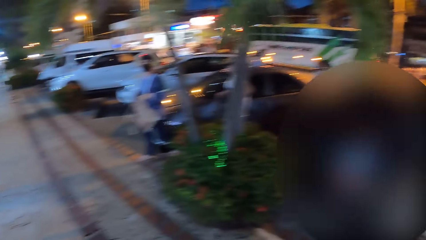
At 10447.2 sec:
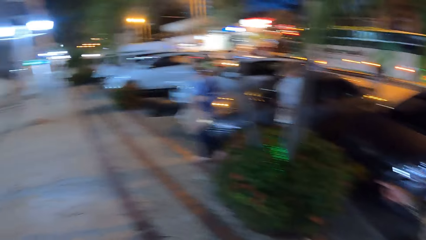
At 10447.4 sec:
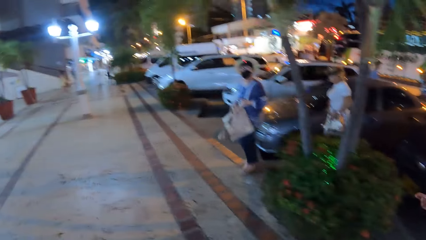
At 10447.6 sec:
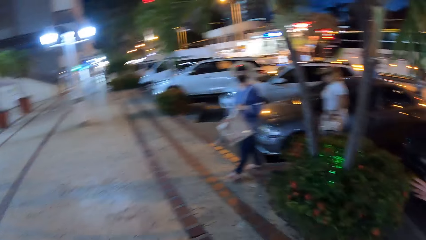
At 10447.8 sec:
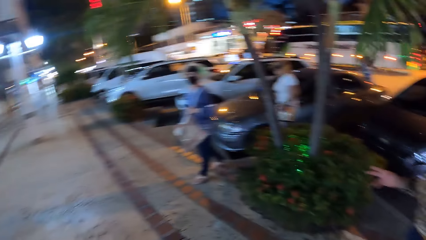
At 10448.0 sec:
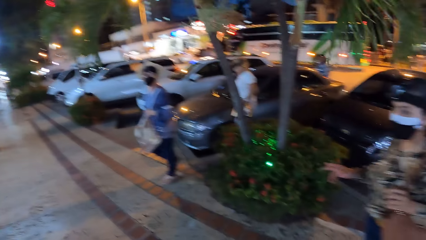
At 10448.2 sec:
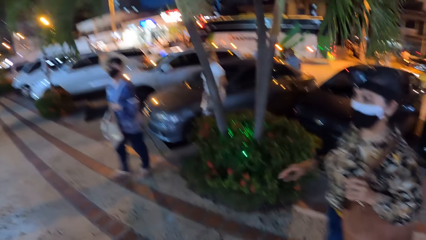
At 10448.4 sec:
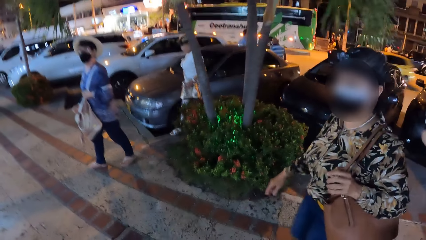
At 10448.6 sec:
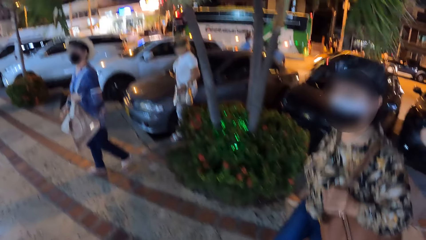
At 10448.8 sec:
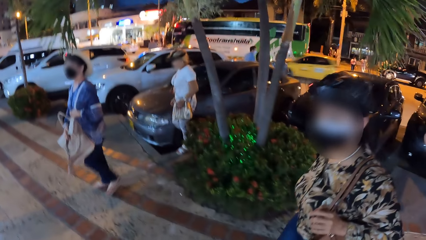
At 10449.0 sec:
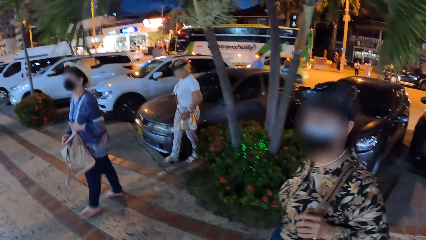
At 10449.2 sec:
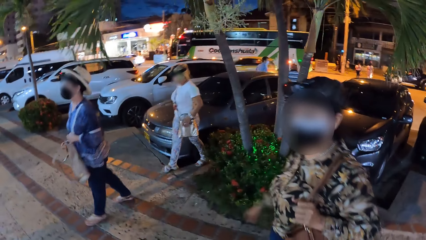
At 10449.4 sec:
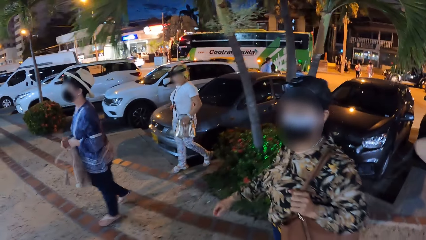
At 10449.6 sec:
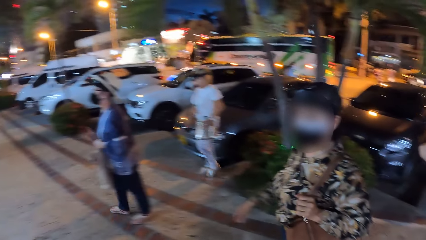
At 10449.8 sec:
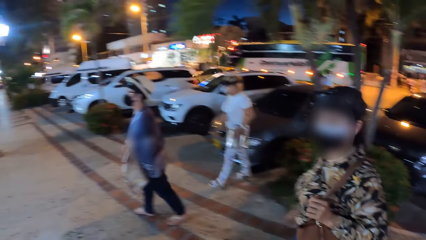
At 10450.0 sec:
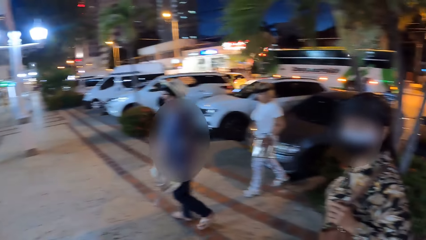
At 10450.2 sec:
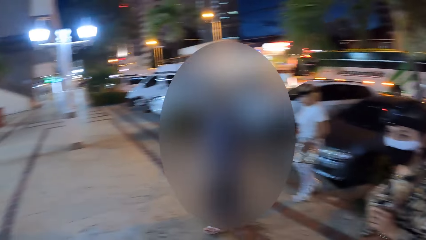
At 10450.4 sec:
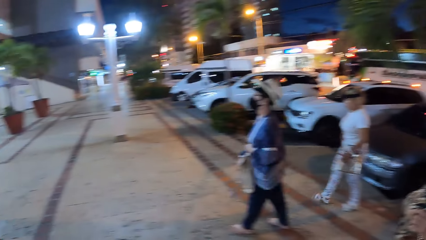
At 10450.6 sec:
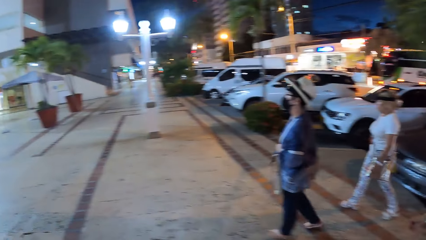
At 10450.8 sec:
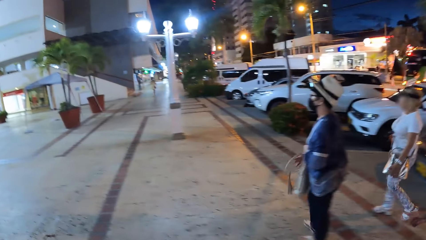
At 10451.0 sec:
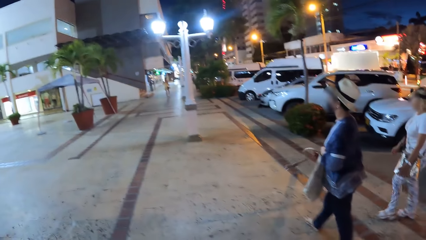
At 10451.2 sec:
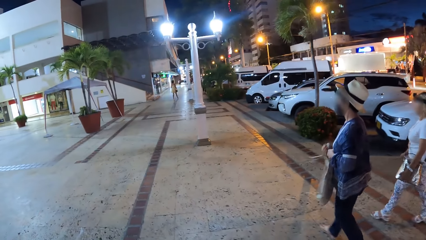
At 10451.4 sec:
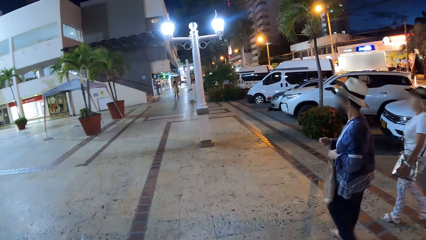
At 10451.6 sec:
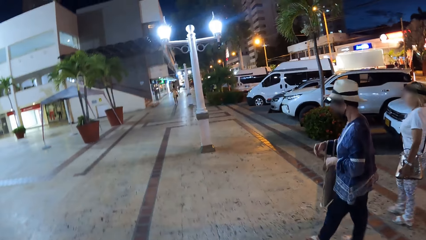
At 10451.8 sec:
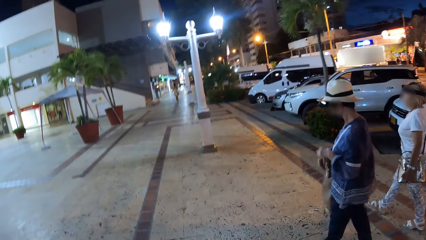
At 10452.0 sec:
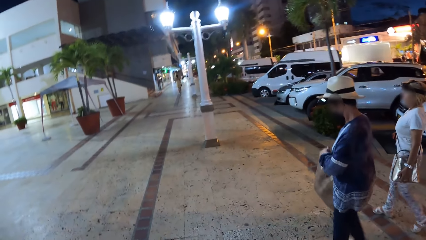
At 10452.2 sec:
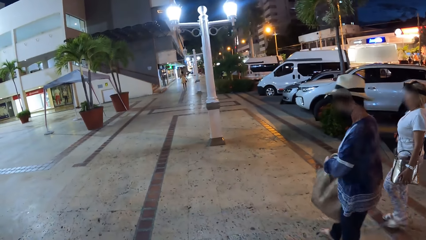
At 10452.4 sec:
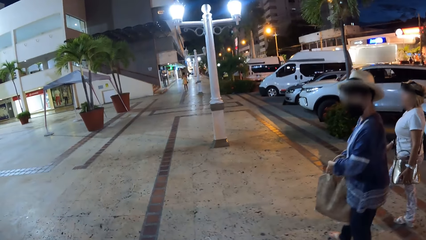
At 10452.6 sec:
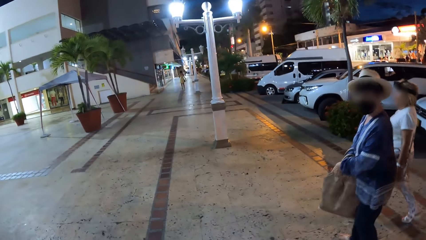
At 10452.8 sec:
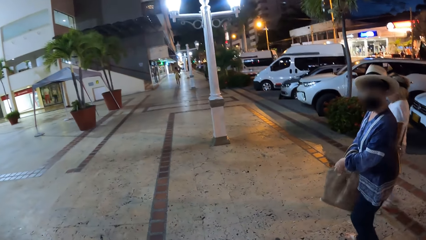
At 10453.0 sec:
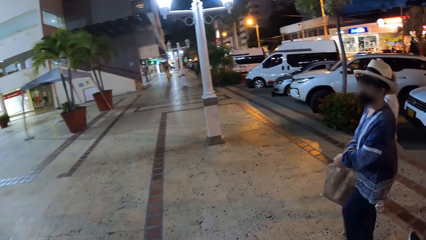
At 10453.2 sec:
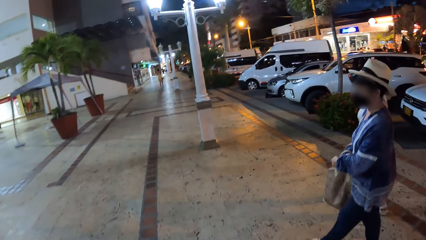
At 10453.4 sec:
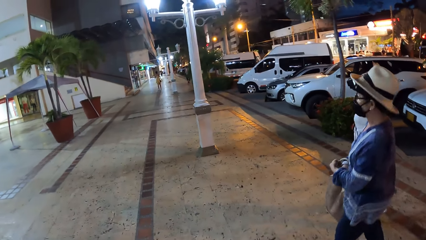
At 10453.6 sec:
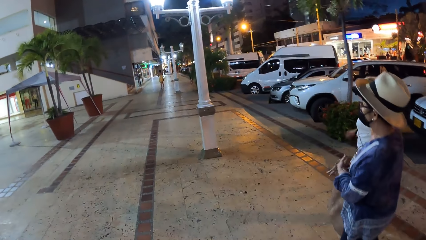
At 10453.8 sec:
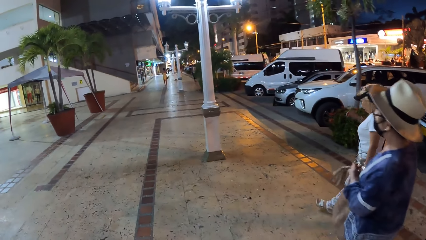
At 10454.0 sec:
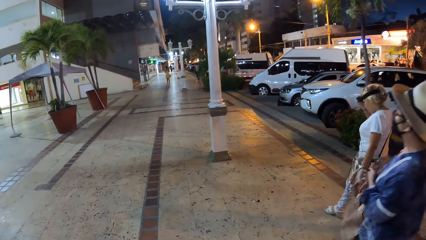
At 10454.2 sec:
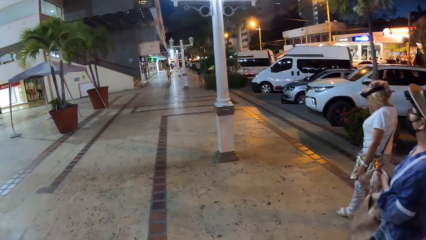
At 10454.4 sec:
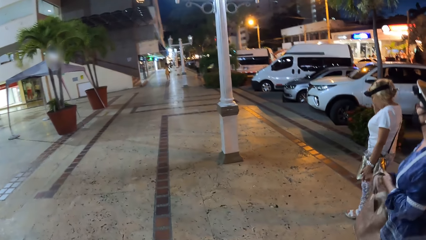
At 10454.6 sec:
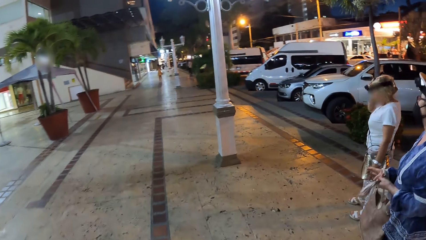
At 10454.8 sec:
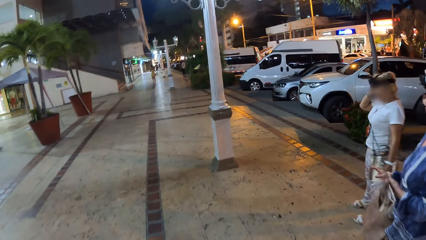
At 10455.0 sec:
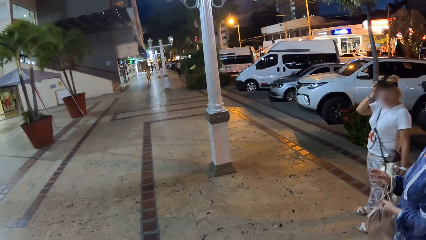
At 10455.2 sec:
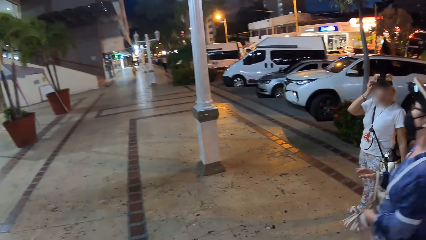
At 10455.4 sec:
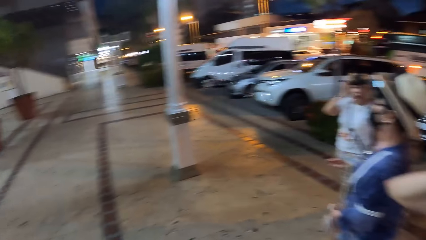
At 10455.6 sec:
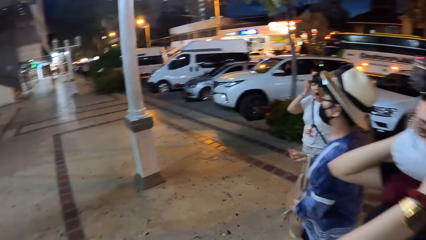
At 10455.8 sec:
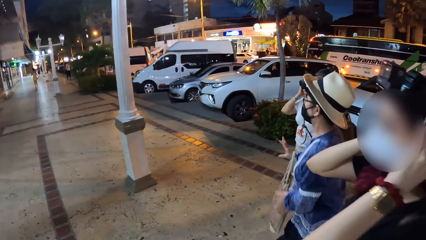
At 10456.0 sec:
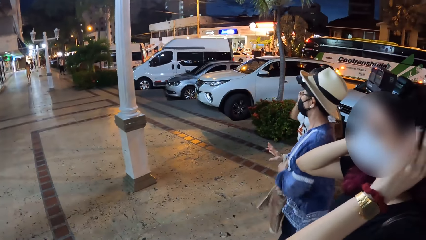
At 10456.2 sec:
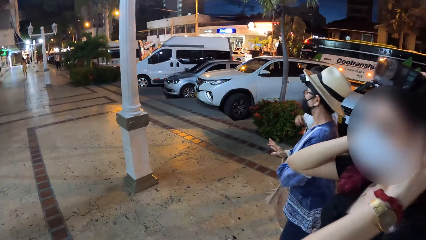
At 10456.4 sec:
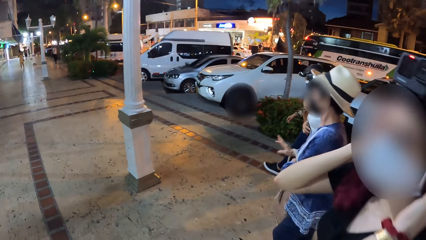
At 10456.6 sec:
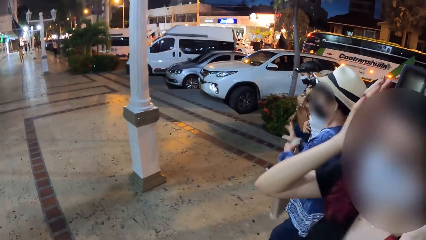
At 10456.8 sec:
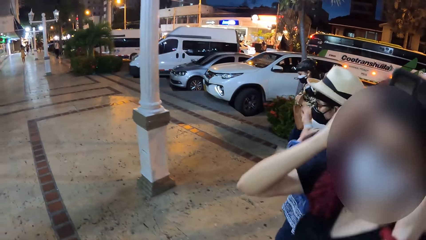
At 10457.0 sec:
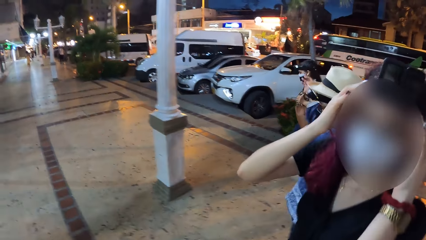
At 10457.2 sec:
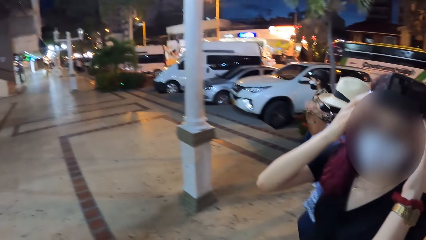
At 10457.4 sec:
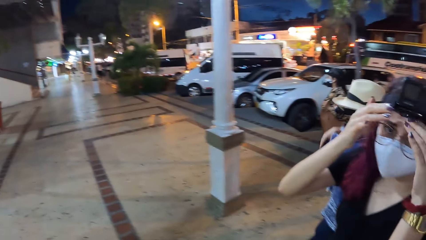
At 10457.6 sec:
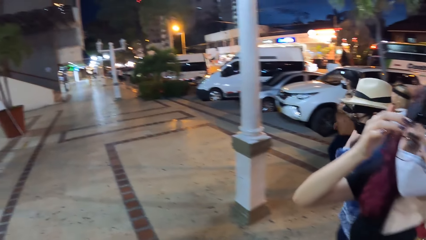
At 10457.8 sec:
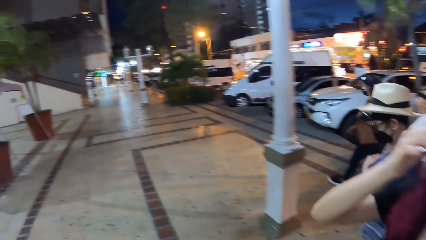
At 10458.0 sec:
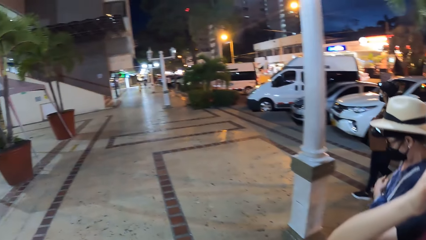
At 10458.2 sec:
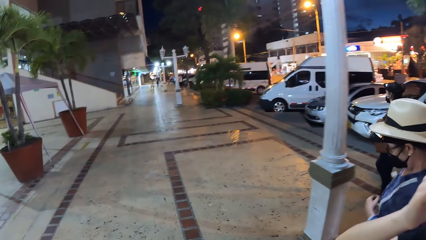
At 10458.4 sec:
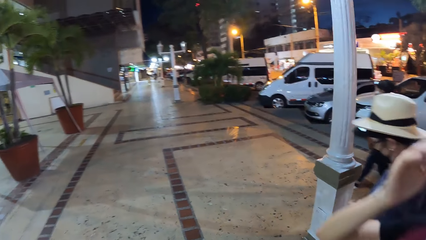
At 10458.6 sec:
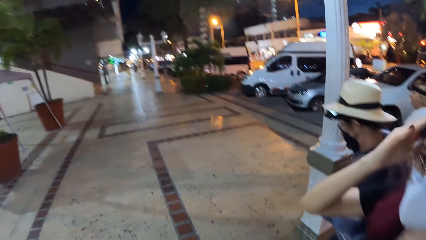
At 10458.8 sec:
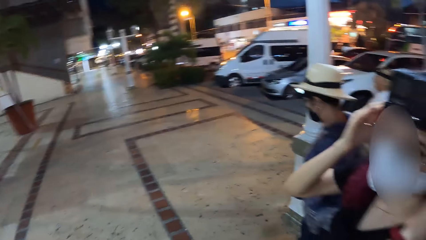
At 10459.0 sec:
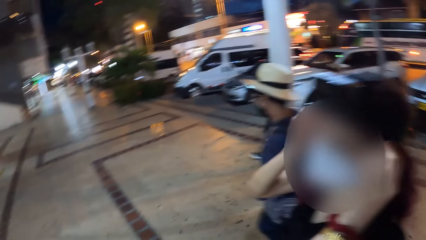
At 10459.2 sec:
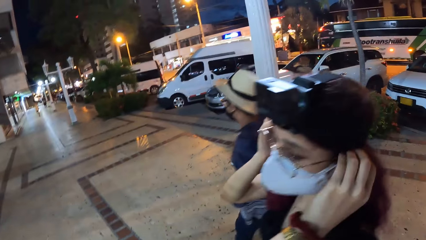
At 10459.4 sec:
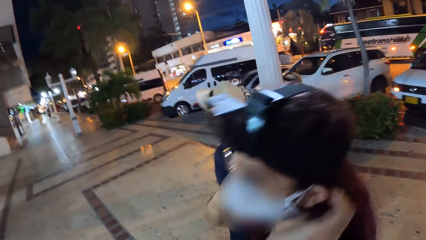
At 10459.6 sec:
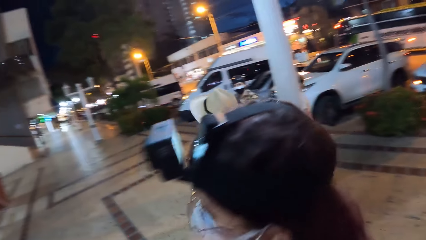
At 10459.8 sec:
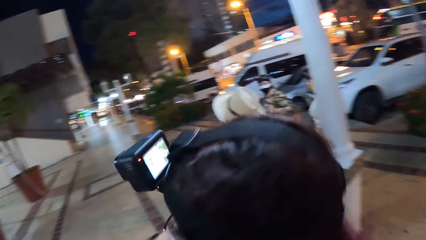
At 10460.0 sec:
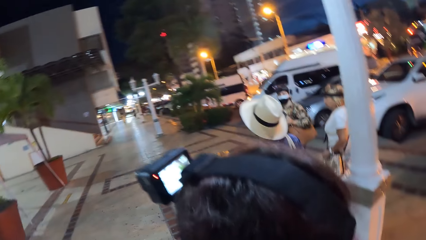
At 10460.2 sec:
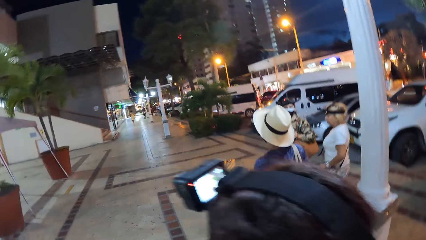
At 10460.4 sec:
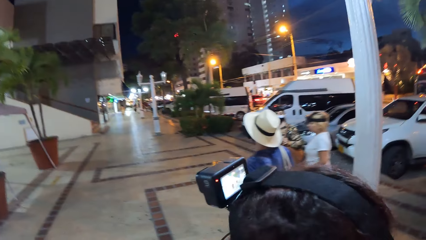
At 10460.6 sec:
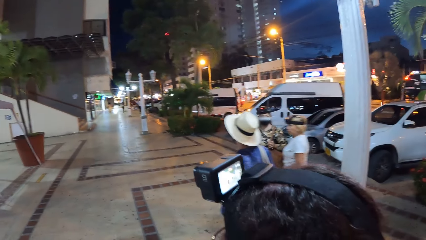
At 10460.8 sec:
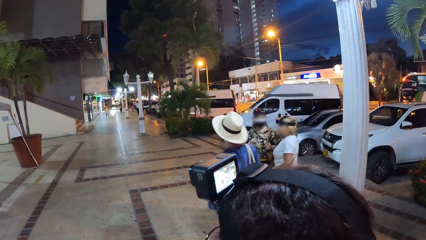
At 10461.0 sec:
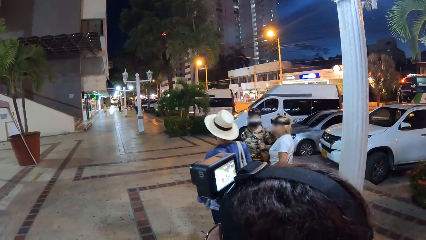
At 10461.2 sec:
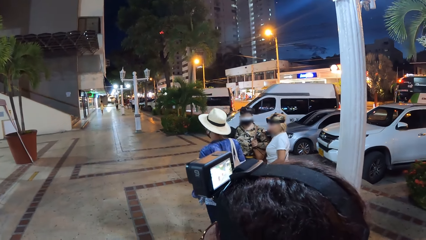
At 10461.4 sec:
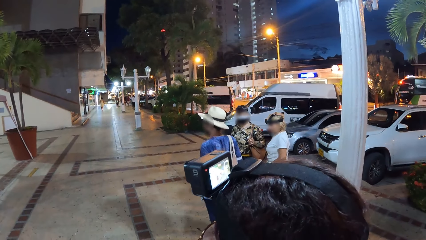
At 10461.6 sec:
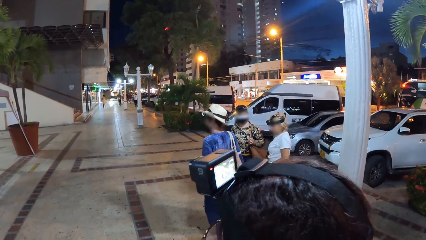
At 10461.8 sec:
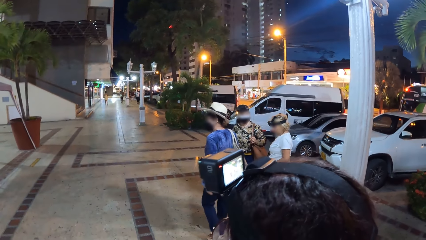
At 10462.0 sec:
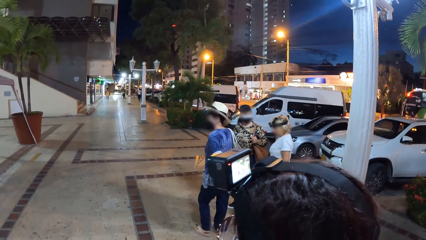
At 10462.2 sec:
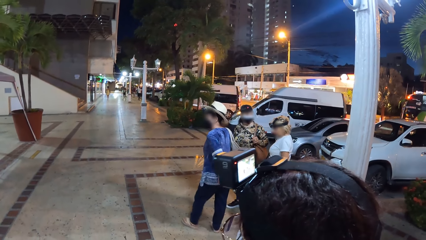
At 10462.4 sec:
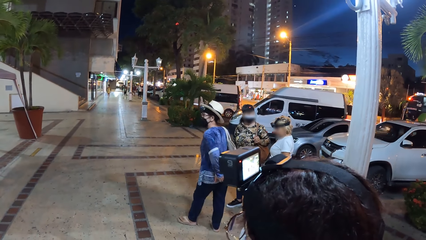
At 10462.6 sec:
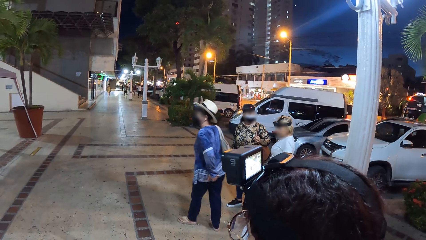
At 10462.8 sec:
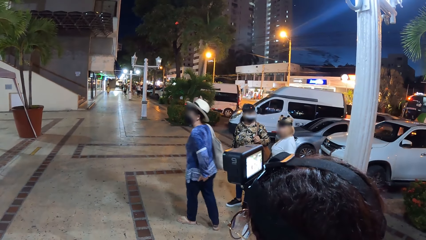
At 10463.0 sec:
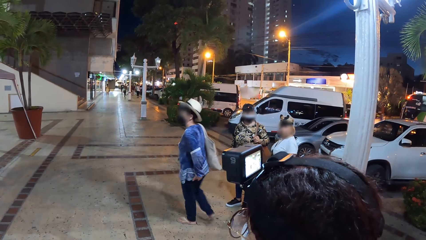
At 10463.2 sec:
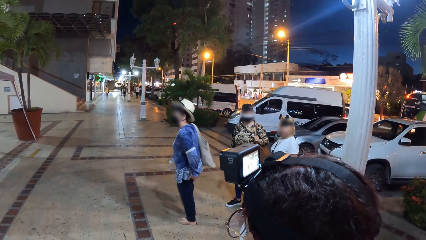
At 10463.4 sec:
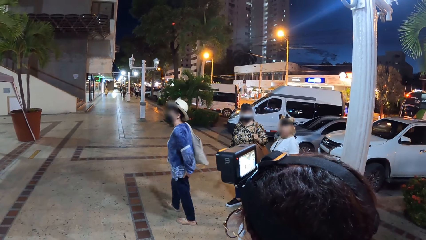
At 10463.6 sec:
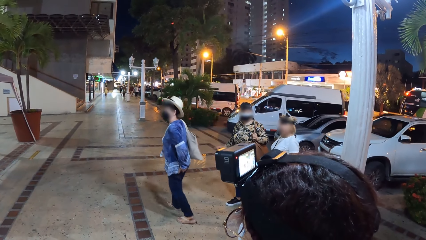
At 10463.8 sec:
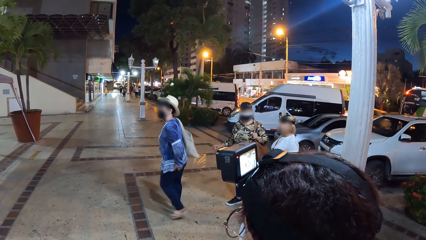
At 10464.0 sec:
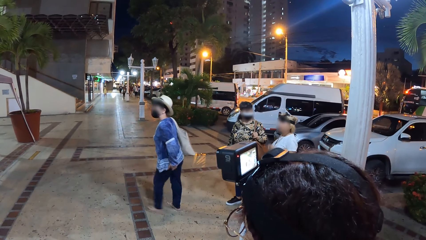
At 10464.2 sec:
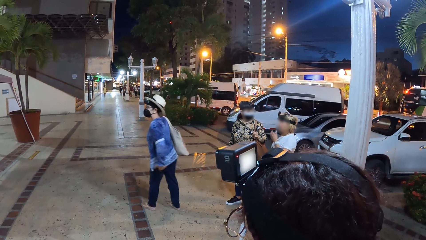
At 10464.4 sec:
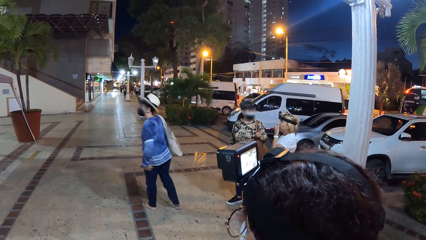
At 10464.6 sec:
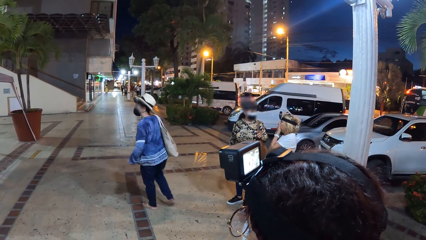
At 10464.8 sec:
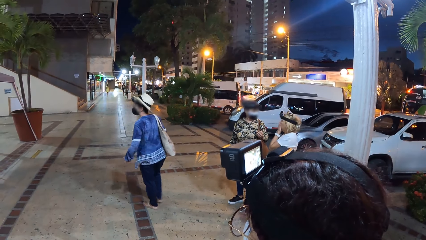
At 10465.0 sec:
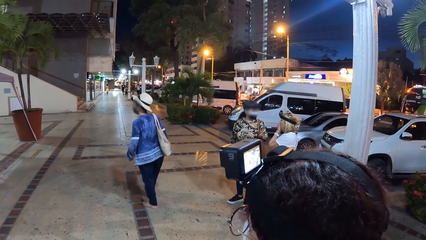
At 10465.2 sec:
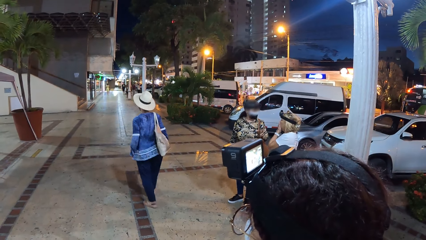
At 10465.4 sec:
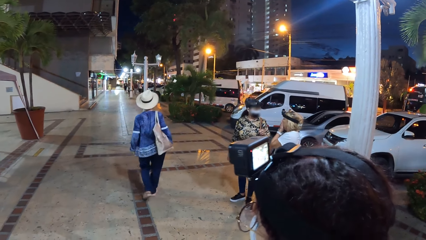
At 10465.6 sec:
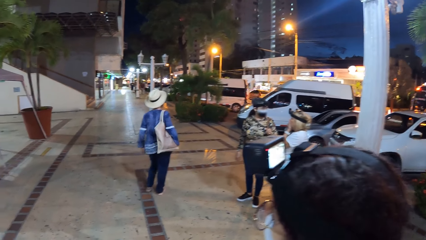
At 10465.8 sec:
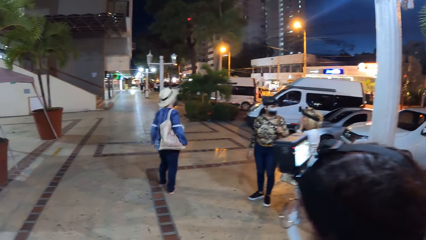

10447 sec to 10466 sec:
A woman adjusts her bag with her hands. The camera wearer walks down a street with the woman and three other women. One of the other women adjusts her camera with her right hand. Another woman adjusts her camera with her hands. A third woman interacts with the woman who adjusts her camera with her right hand.
